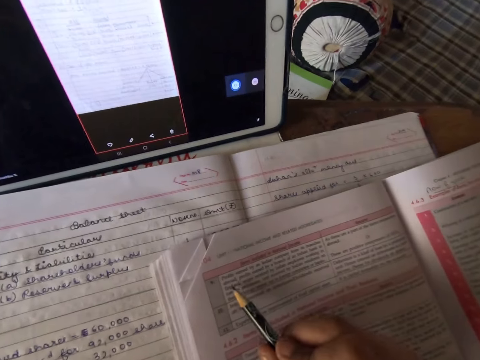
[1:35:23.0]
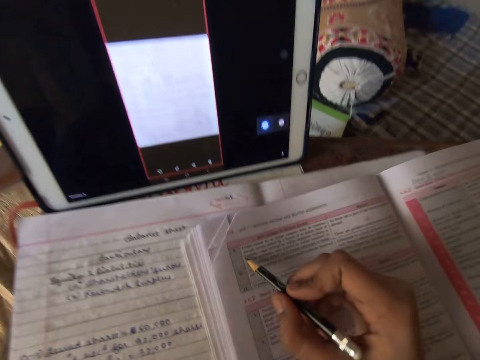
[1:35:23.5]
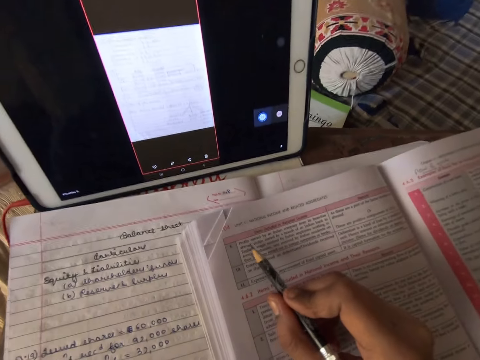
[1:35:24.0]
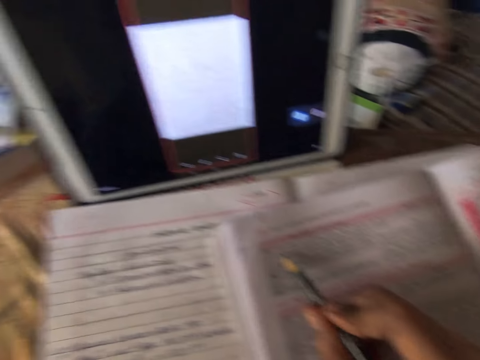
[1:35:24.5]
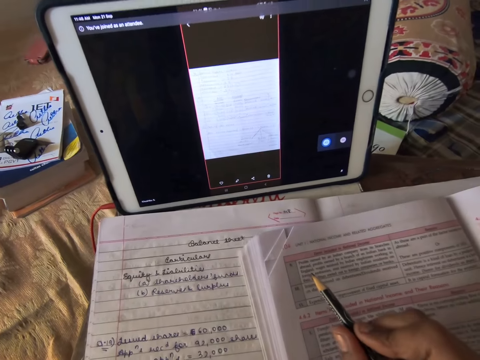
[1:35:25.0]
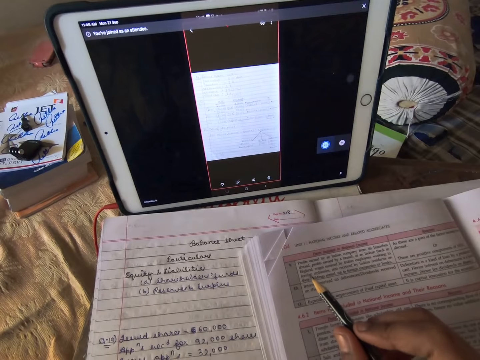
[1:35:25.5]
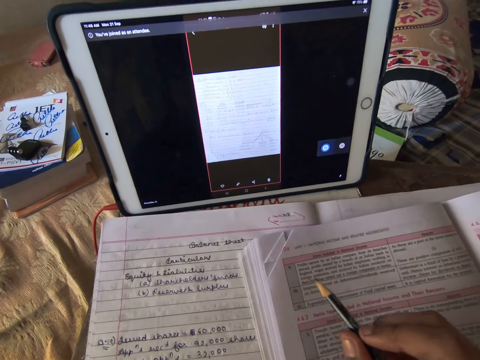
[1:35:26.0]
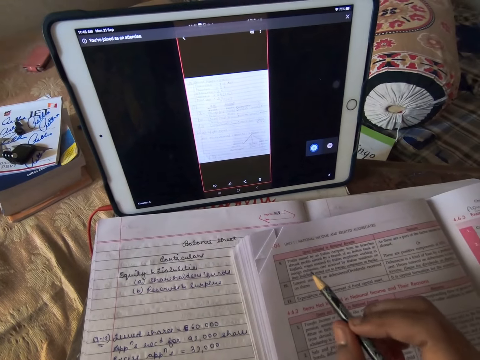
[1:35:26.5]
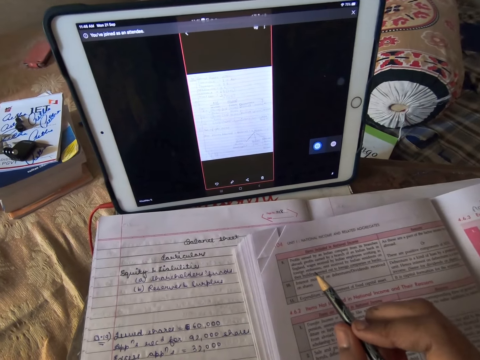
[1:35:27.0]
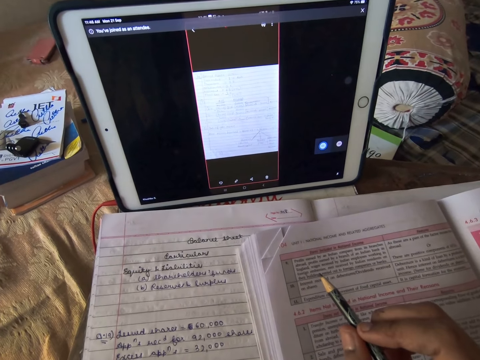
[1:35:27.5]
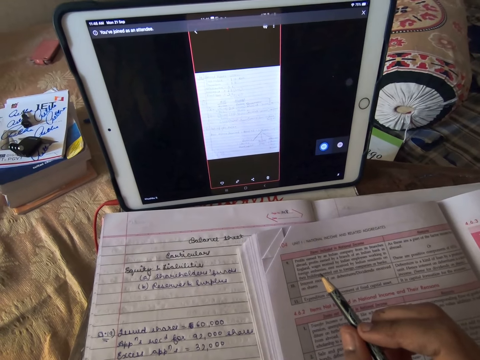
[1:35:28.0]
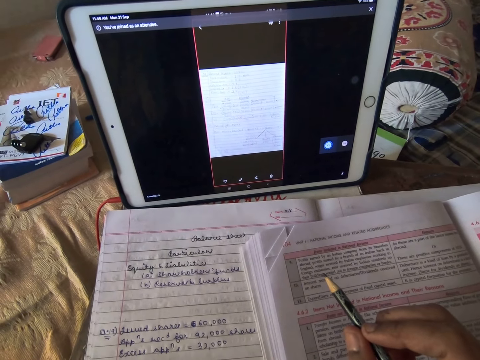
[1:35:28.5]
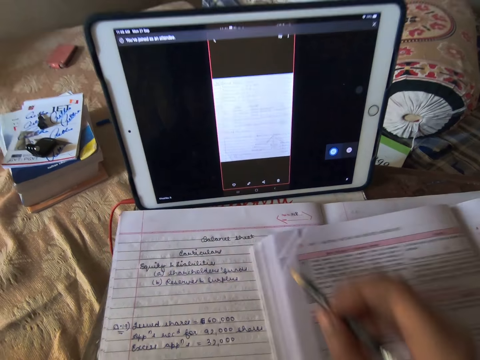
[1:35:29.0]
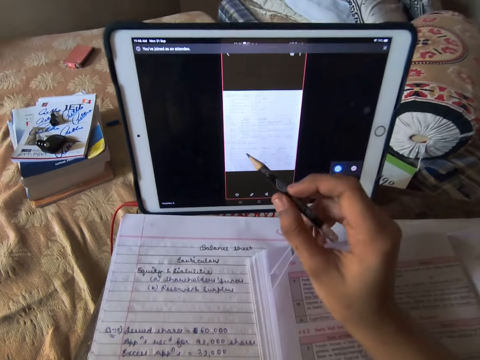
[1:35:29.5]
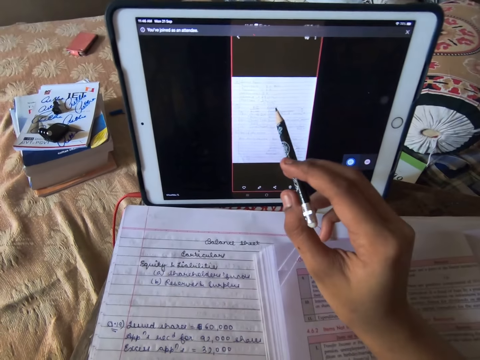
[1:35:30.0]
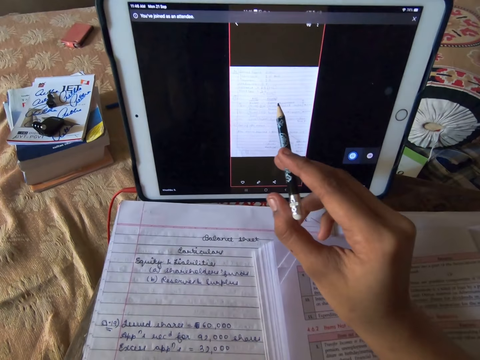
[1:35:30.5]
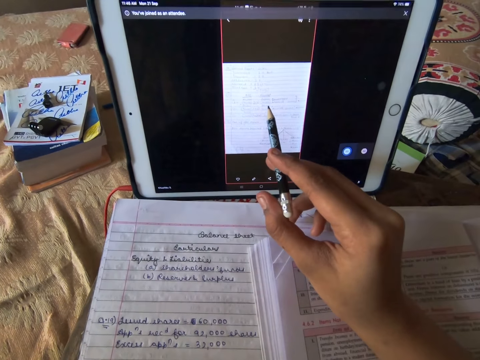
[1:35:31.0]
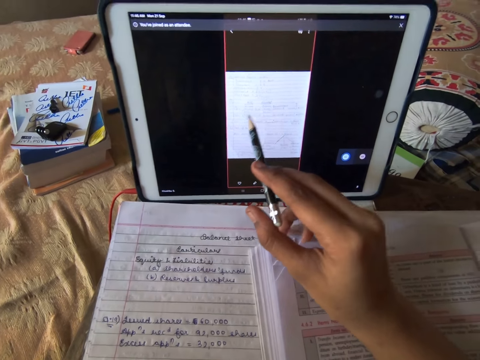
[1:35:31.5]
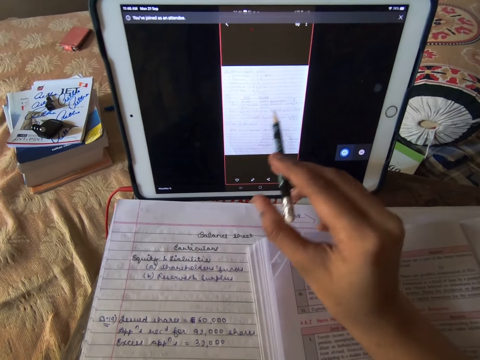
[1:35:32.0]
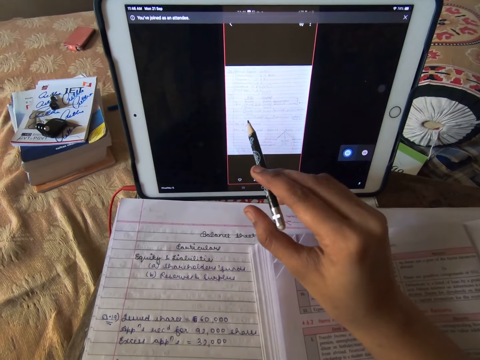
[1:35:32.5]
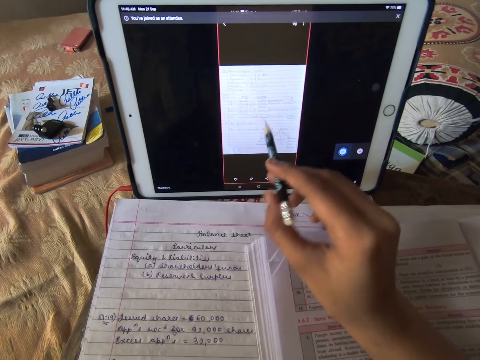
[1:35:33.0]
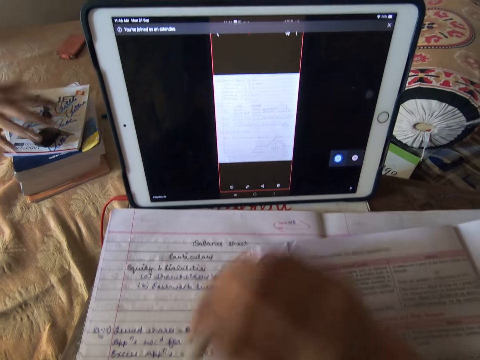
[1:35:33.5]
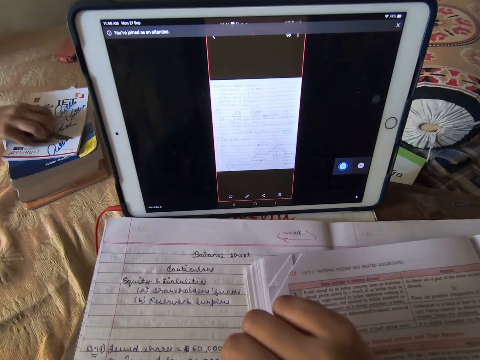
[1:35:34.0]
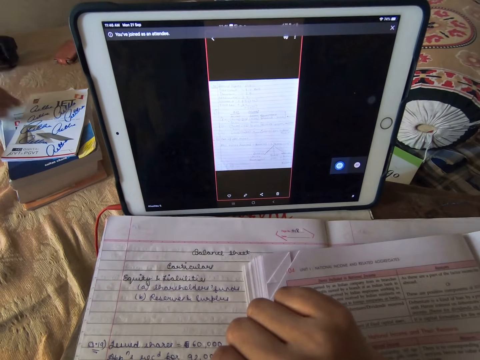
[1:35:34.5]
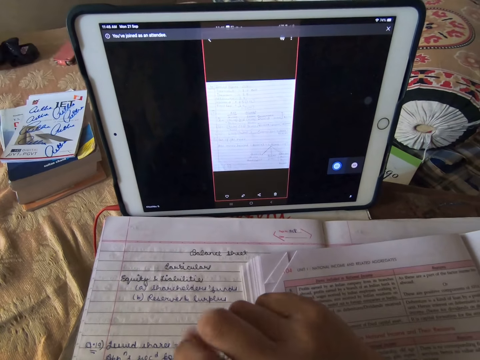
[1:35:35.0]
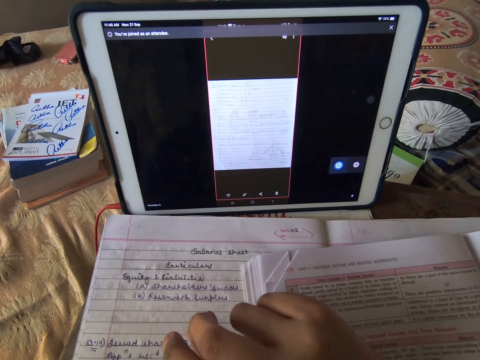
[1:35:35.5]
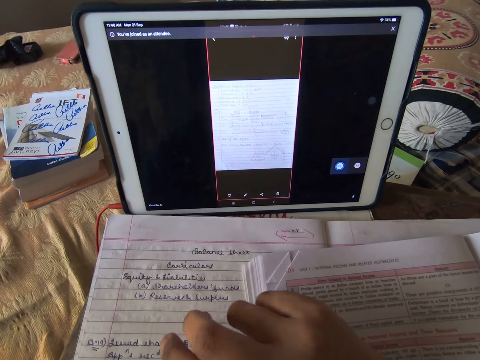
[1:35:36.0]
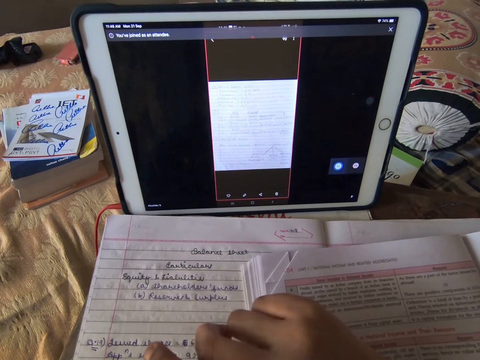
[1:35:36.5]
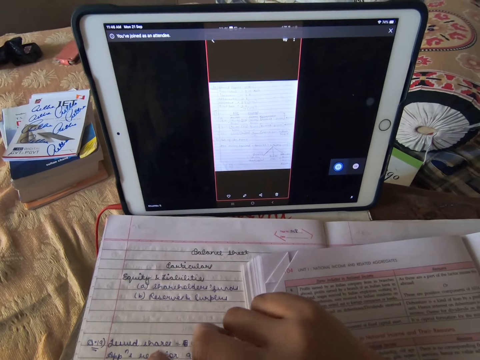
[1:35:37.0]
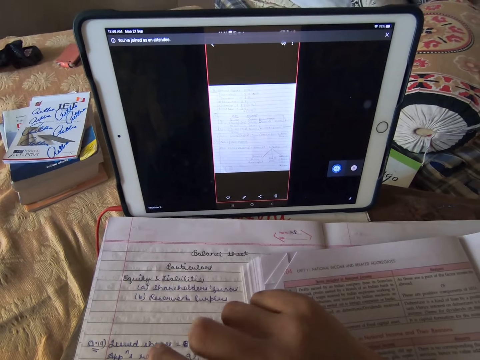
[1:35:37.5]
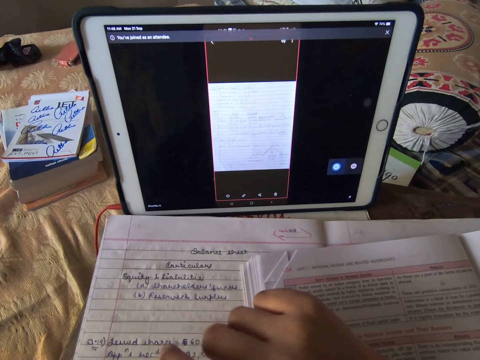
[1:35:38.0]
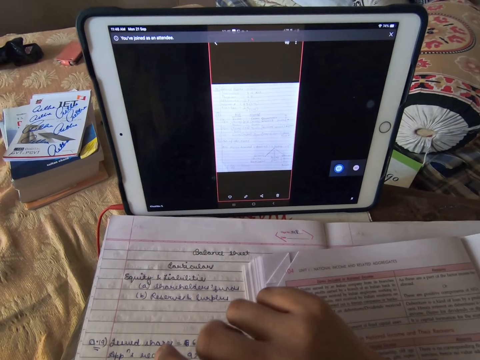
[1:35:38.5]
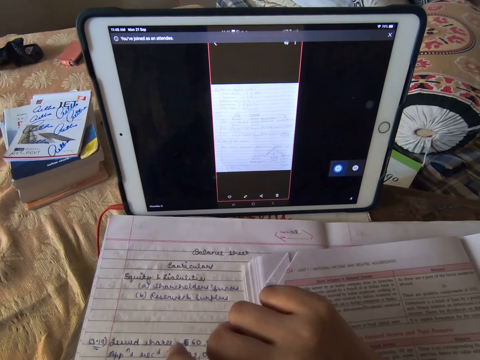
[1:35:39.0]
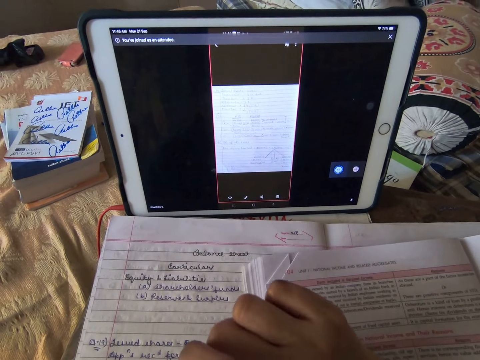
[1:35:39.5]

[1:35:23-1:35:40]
The camera wearer studies the textbook with the pencil in her right hand. She touches the book. She touches the tablet. She studies on the iPad with the pencil in her right hand. A man picks up something. The camera wearer stares at the tablet.

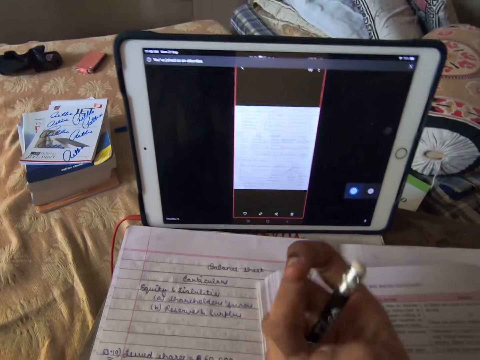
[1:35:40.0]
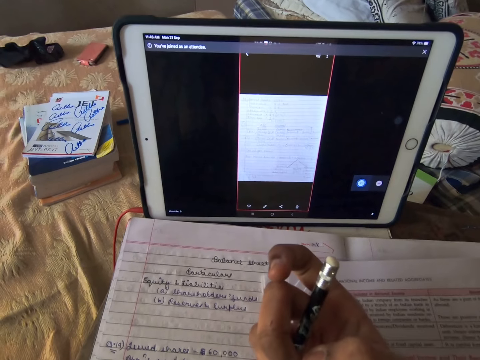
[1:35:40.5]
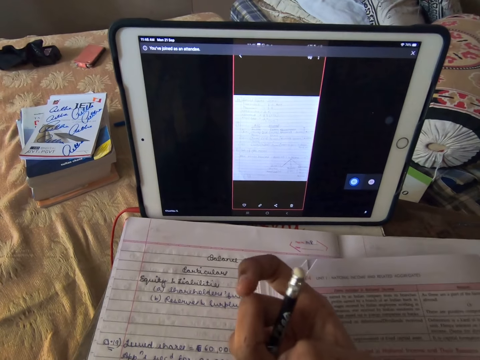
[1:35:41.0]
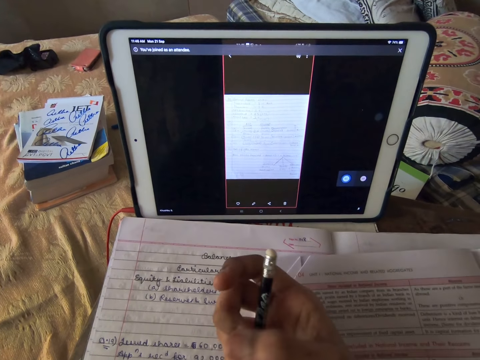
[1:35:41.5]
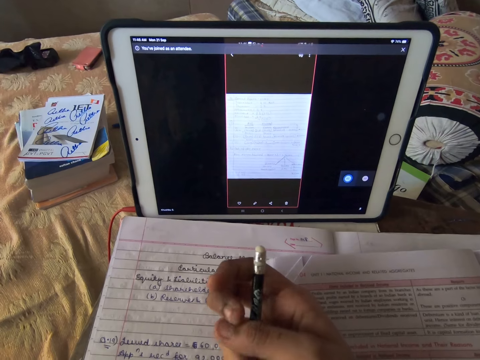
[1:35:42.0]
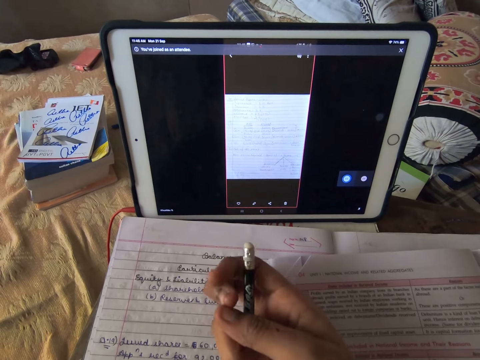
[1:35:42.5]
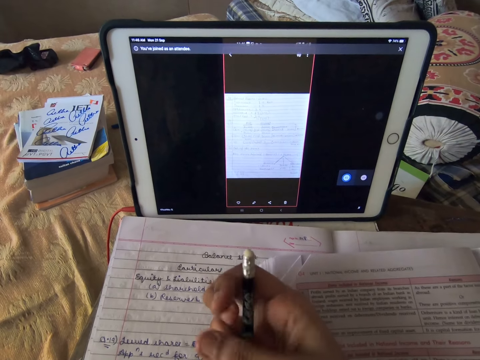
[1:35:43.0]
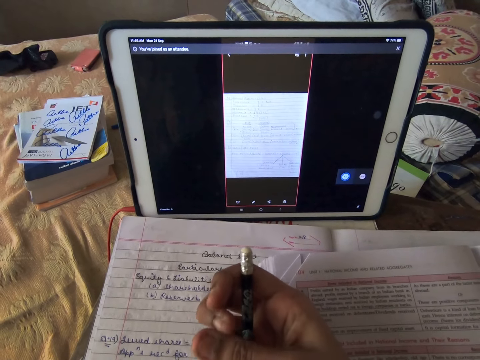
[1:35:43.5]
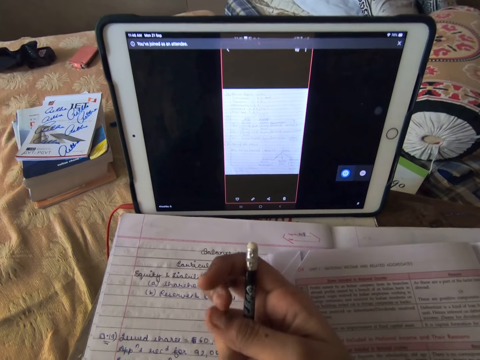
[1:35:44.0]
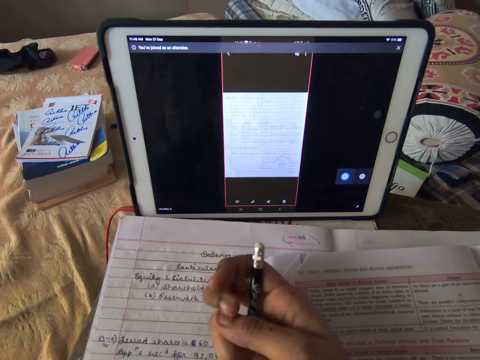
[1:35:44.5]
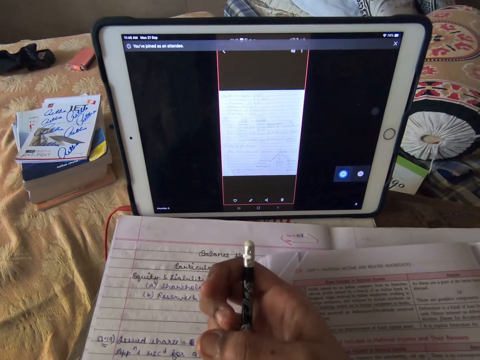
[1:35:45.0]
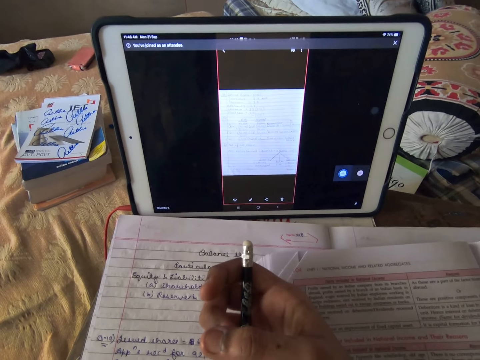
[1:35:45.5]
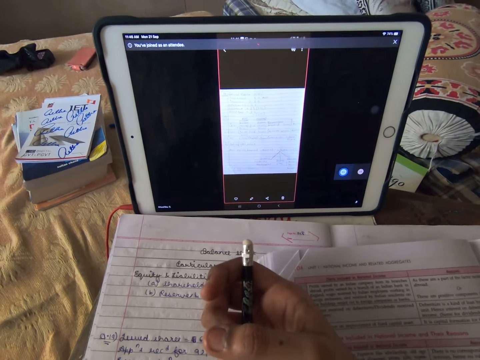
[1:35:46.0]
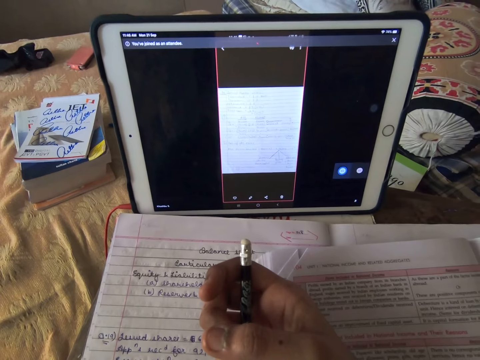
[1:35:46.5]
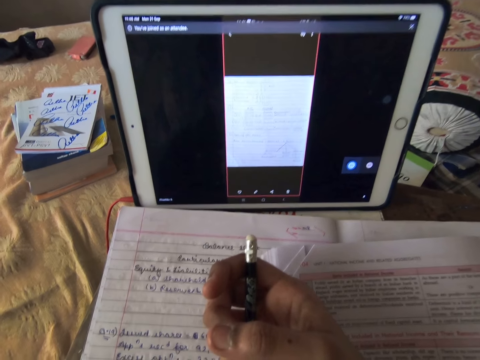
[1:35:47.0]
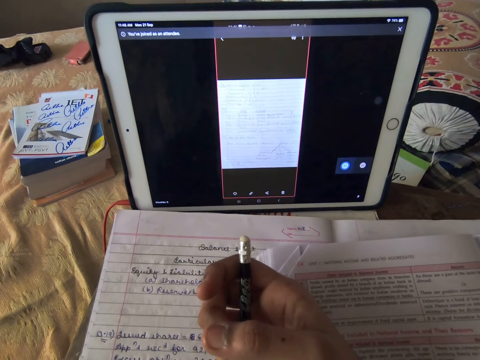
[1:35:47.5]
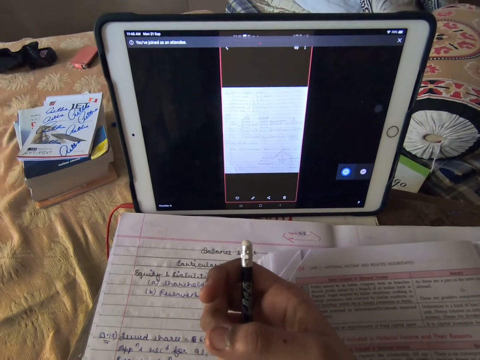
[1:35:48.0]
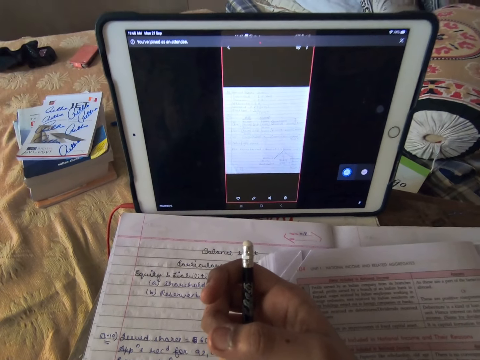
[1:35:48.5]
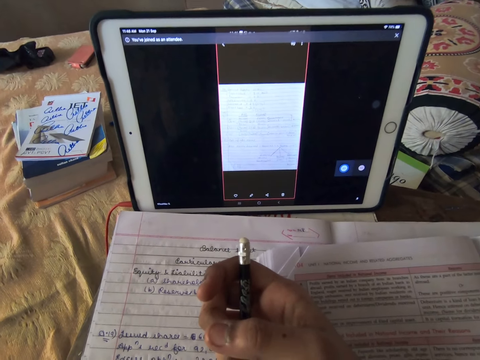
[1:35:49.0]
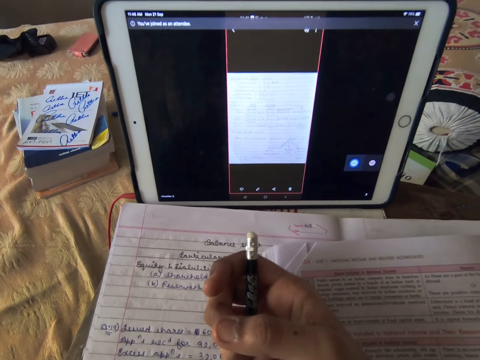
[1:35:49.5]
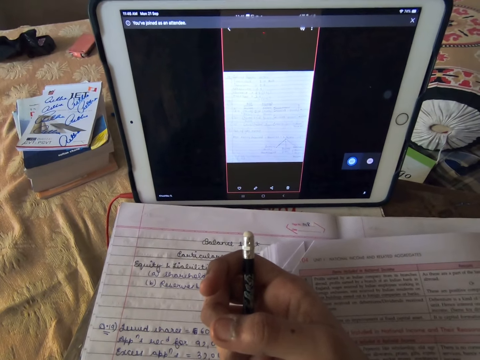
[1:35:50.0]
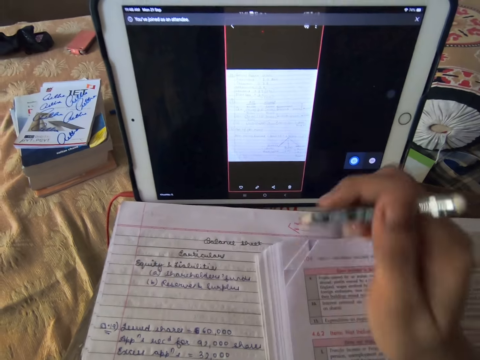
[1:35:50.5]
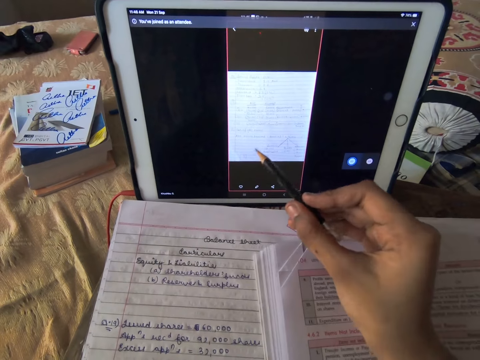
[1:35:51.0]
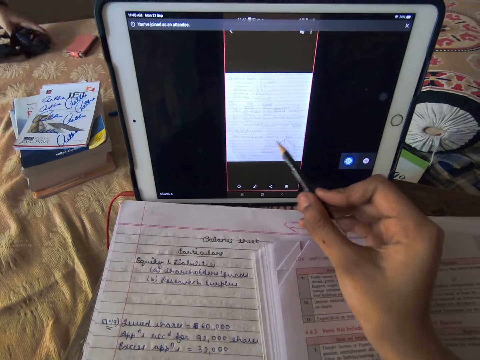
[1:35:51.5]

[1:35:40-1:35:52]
The camera wearer fidgets with her right hand. She stares at the fingers. She studies on the iPad with the pencil in her right hand.
